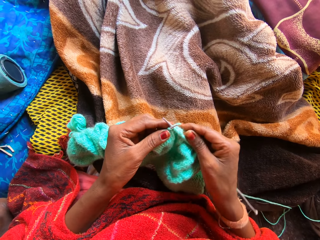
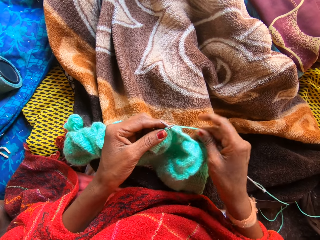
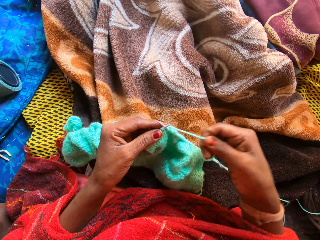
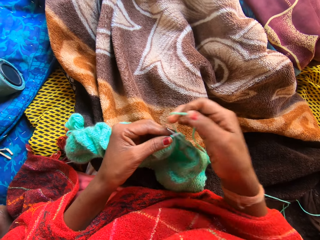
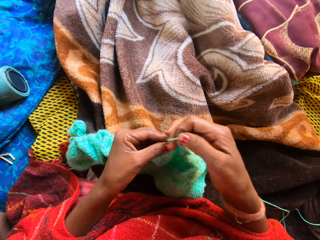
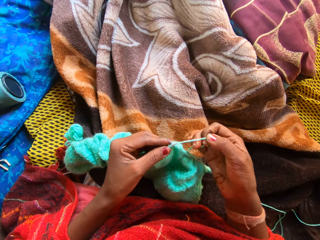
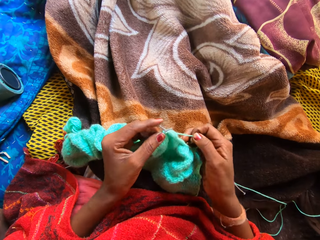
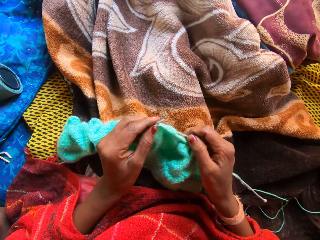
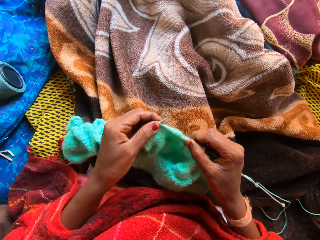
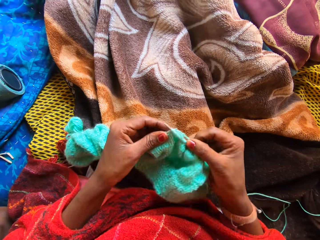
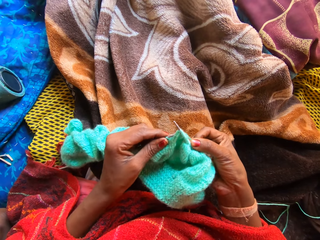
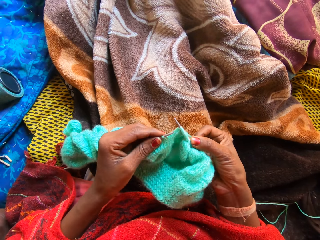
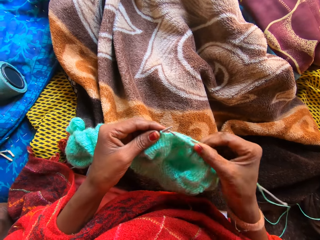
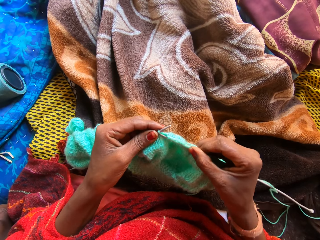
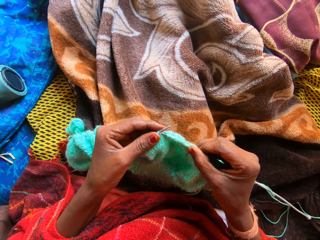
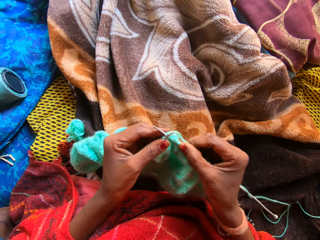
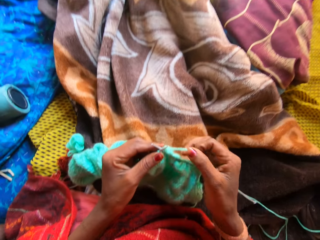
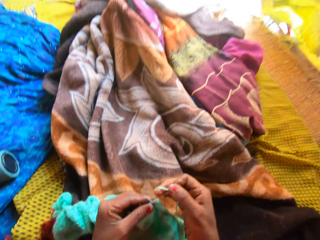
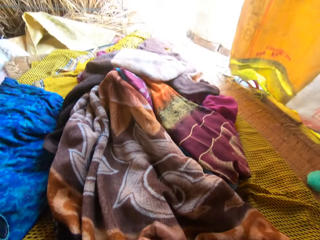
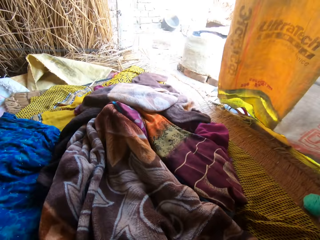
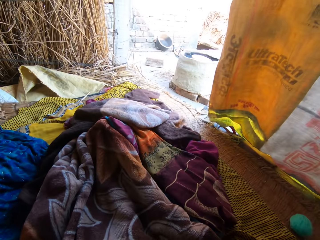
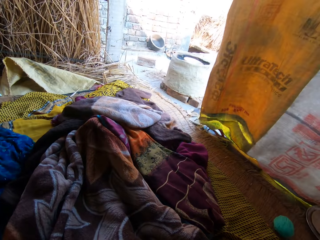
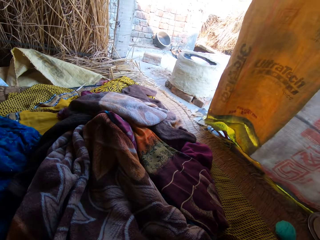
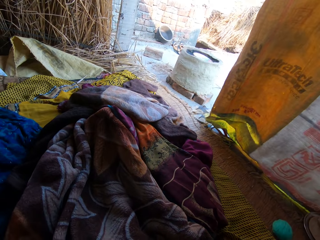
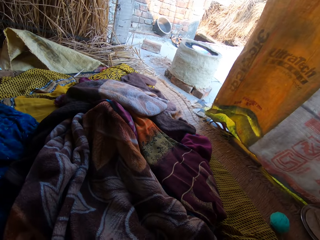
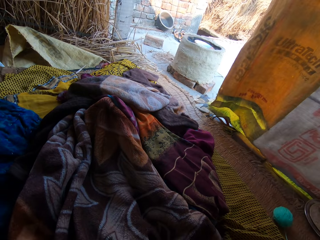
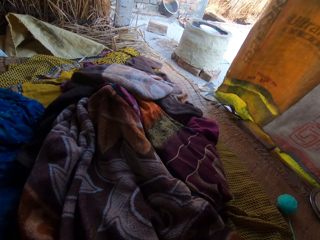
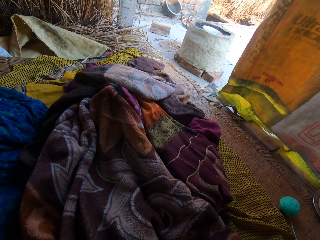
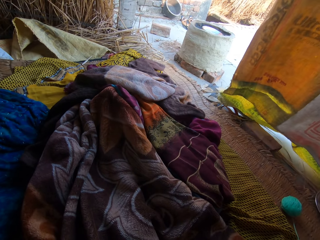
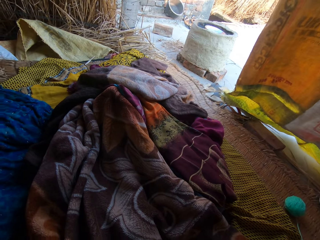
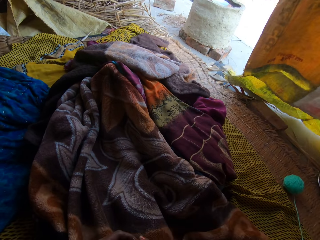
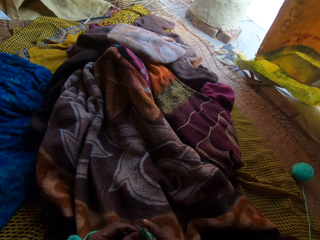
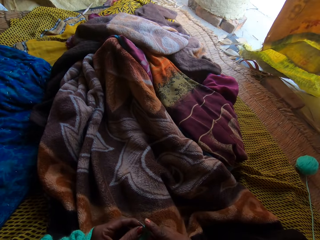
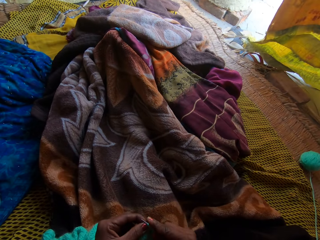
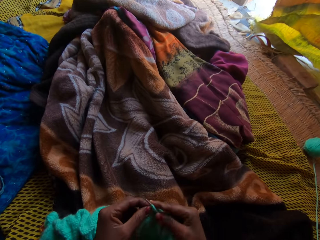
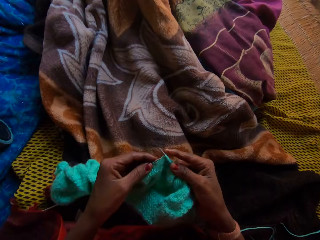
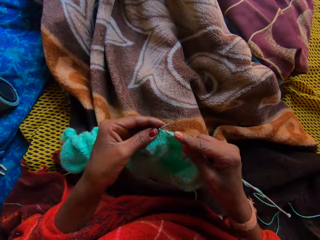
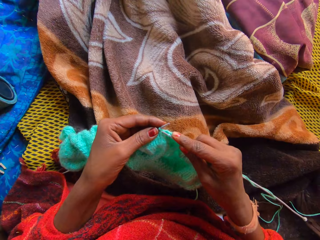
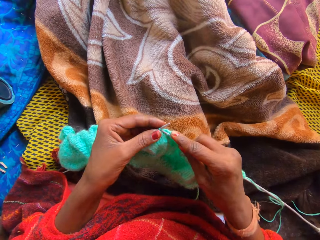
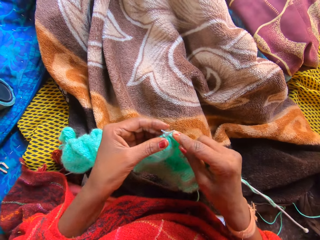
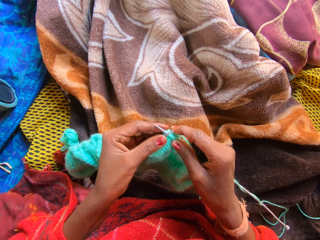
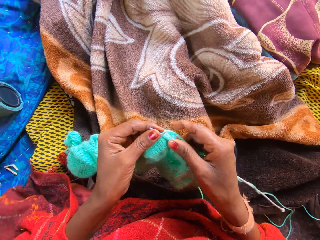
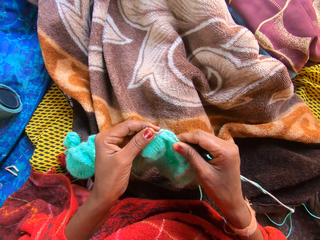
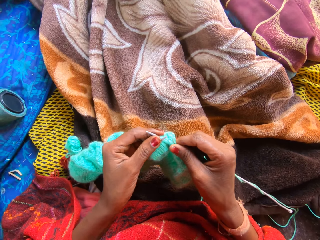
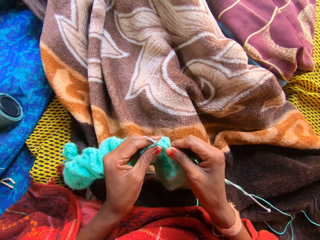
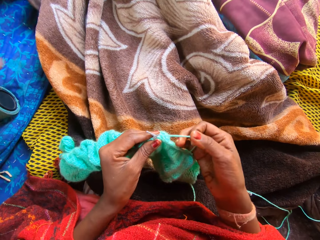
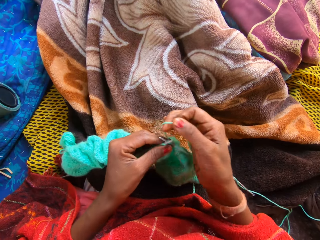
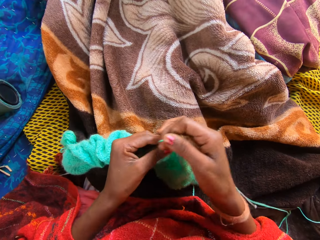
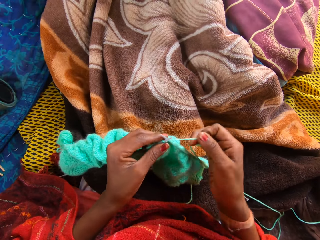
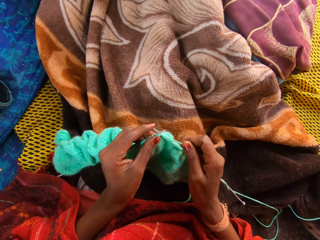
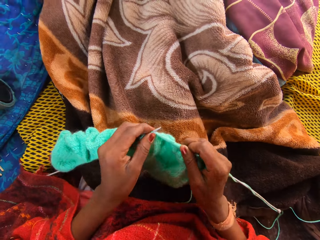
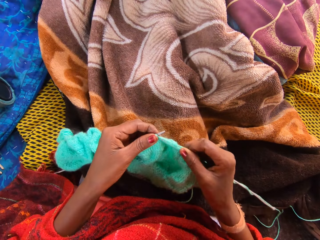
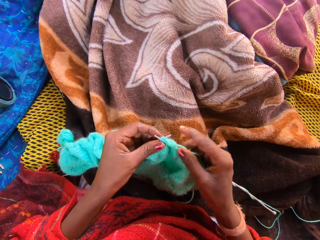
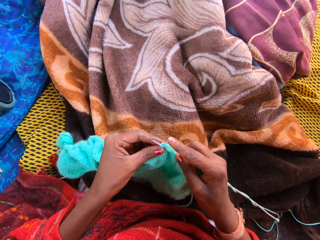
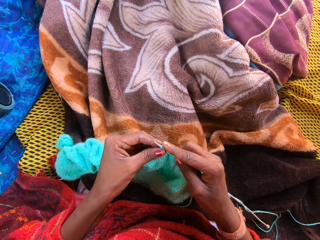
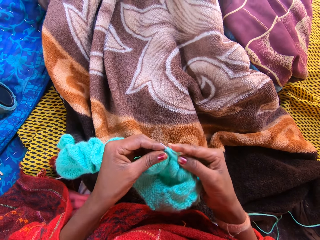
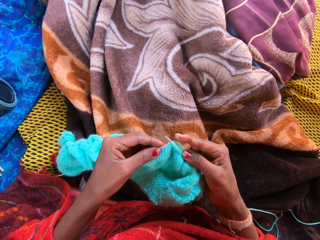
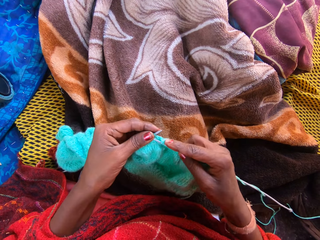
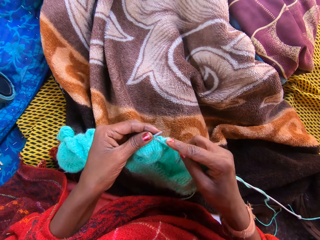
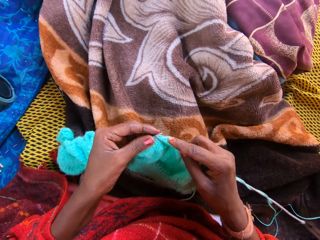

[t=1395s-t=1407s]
The camera wearer knits a fabric with knitting needles. They coil a knitting thread on a knitting needle. They knit the fabric with the knitting needles. They coil the knitting thread on the knitting needle. They knit the fabric with the knitting needles. They coil the knitting thread on the knitting needle.

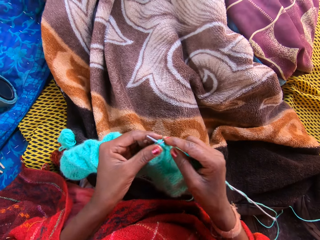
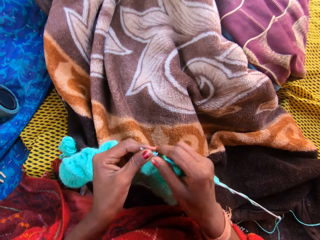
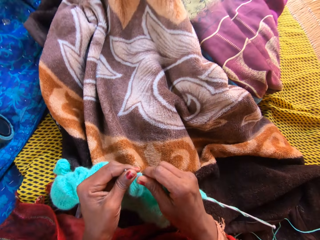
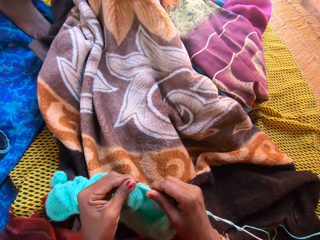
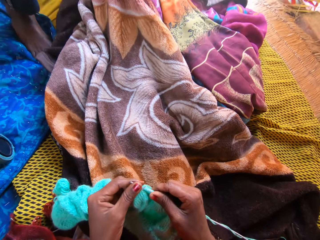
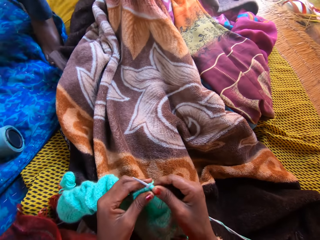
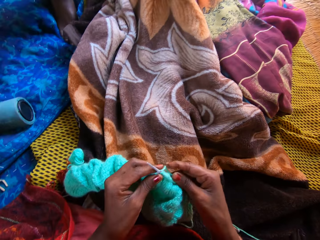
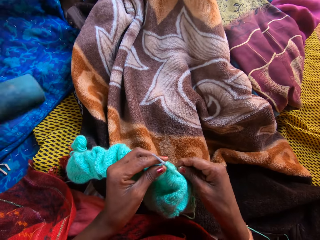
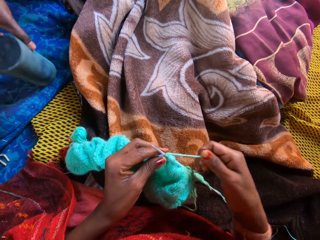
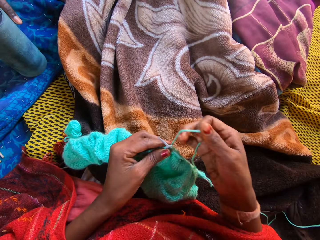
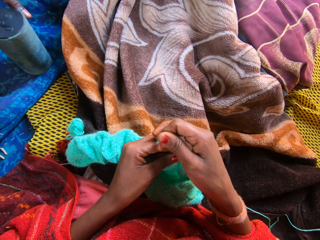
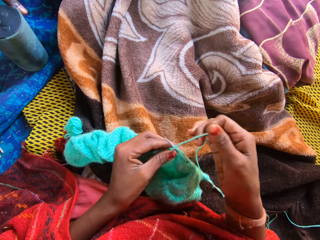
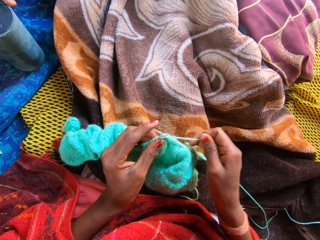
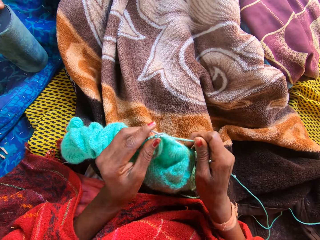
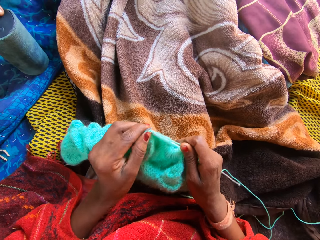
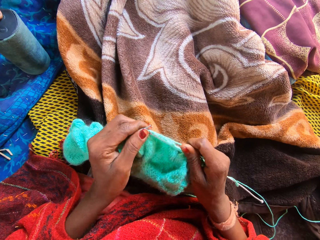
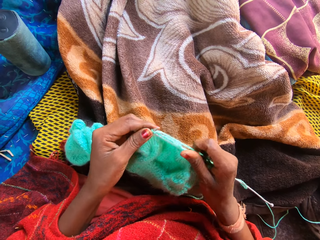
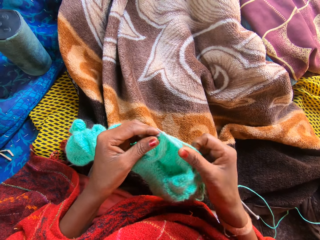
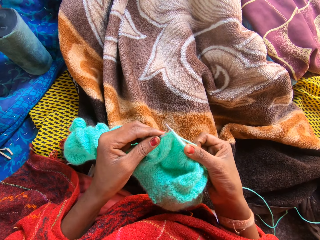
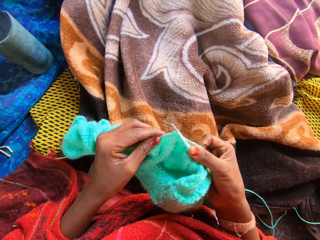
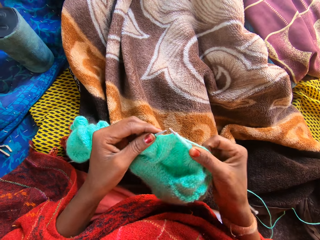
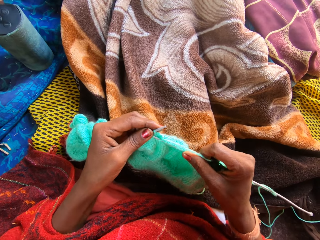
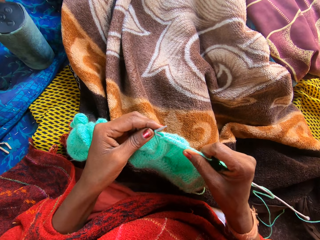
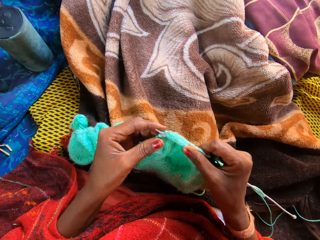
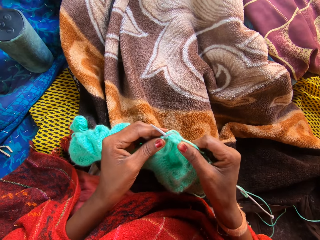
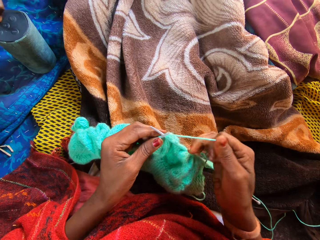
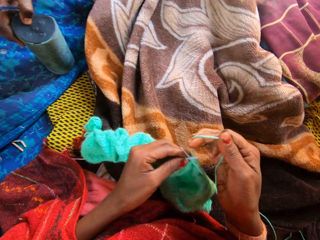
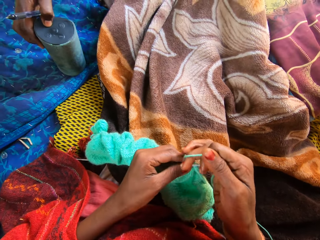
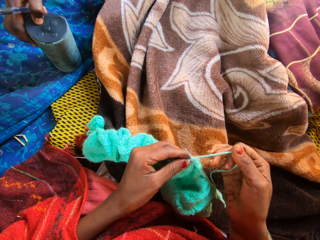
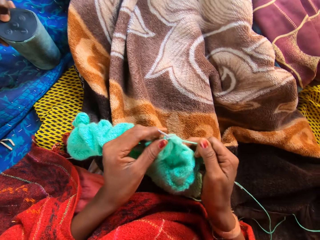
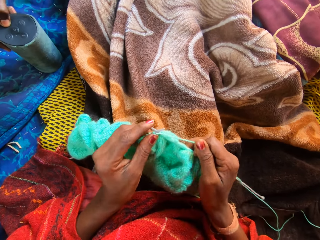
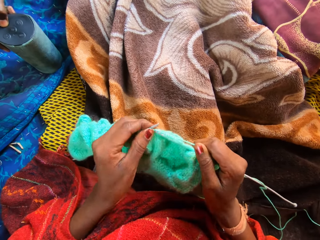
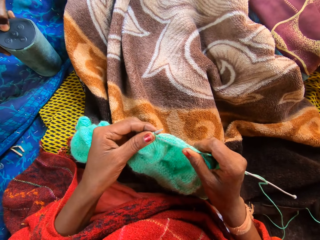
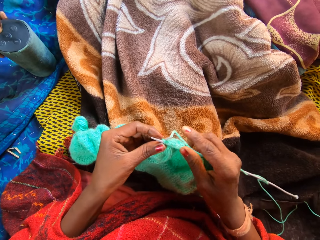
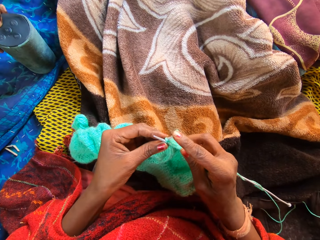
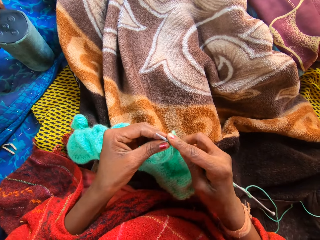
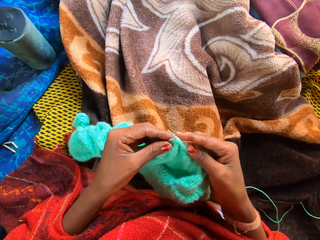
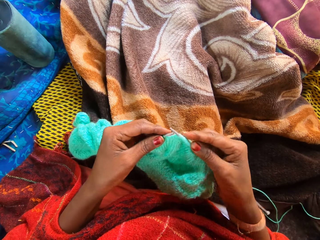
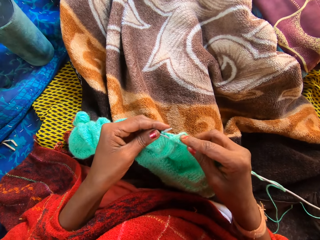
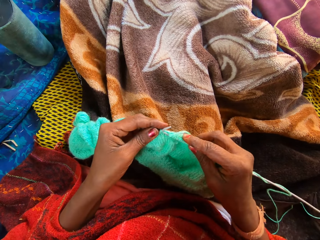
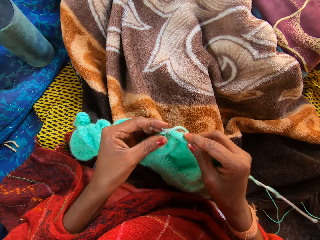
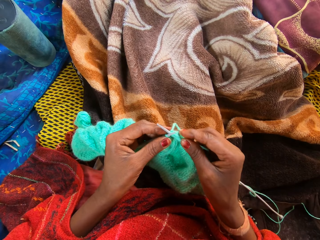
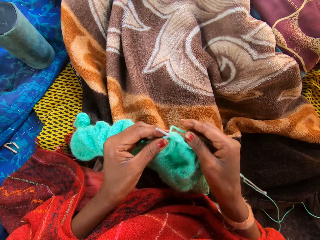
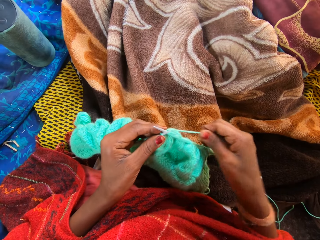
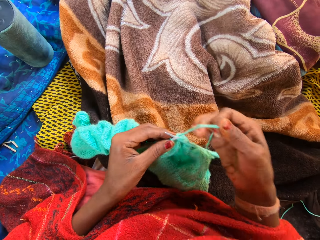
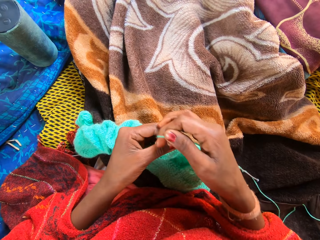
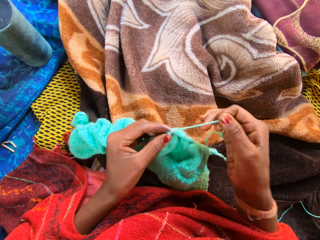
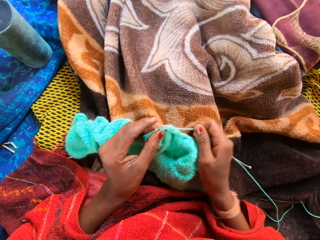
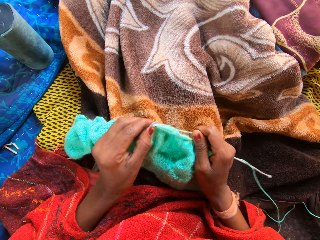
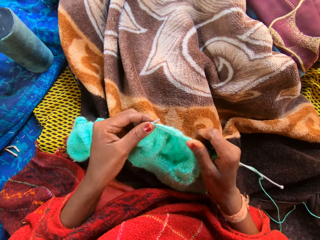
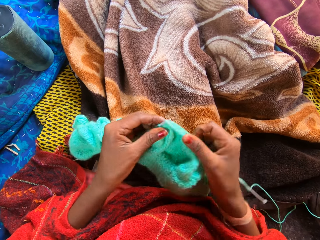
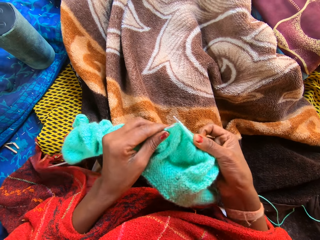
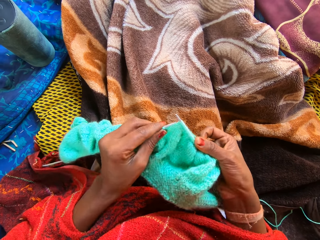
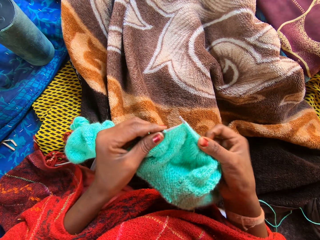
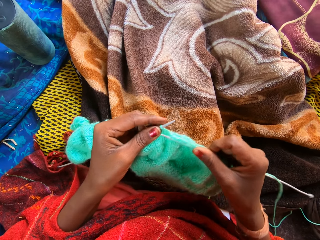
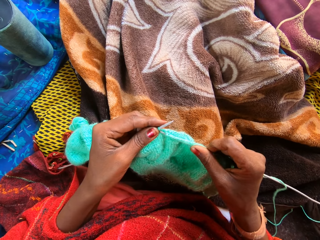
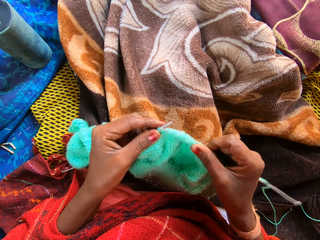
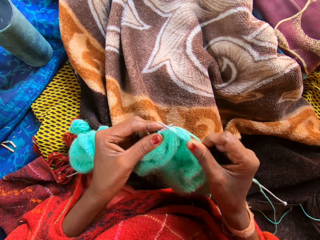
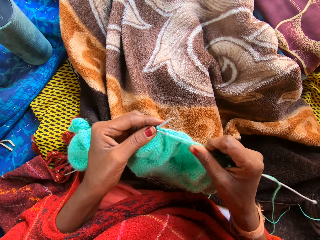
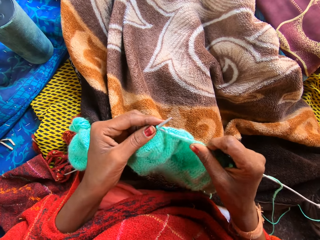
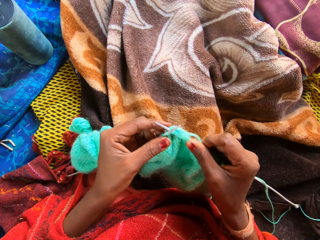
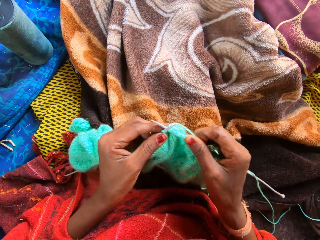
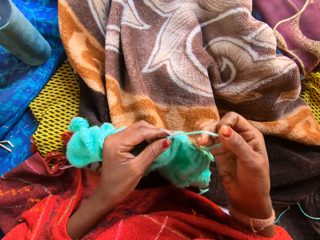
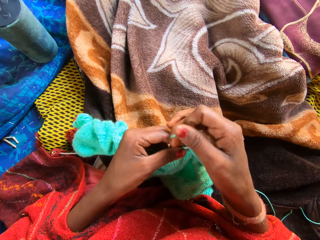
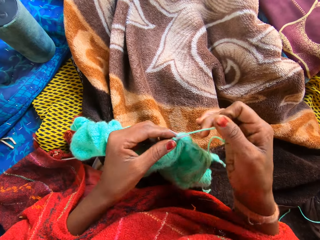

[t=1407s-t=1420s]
The camera wearer knits a fabric with knitting needles. A man picks up the portable speaker or Bluetooth speaker with his right hand. The camera wearer coils a knitting thread on a knitting needle. The man holds the Bluetooth speaker with a hand. The camera wearer knits the fabric with the knitting needles, and coils the knitting thread on the knitting needle. The man presses a button on the portable speaker with his right hand. The camera wearer knits the fabric with the knitting needles. They coil the knitting thread on the knitting needle. They knit the fabric with the knitting needles.
